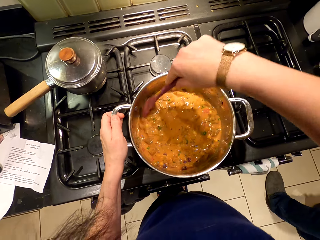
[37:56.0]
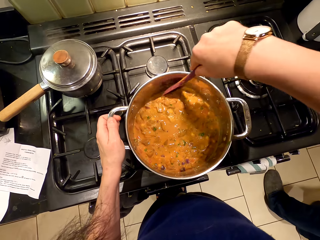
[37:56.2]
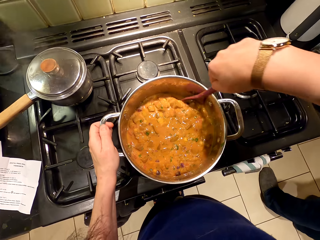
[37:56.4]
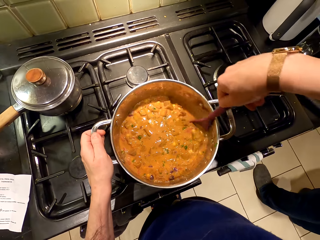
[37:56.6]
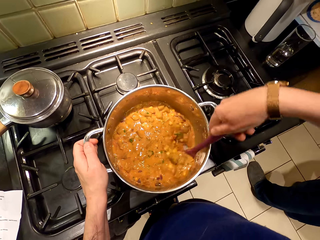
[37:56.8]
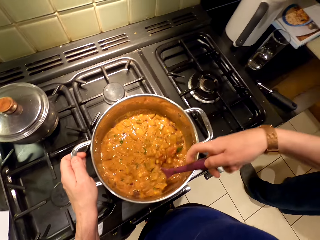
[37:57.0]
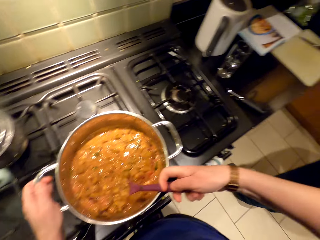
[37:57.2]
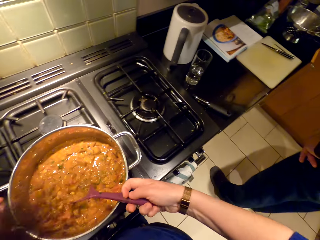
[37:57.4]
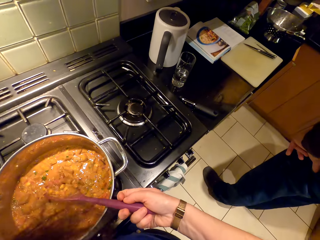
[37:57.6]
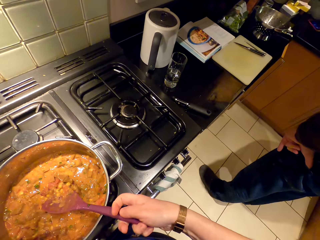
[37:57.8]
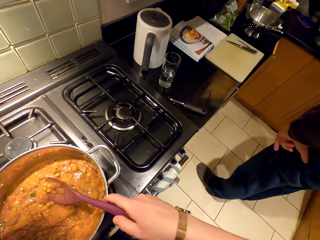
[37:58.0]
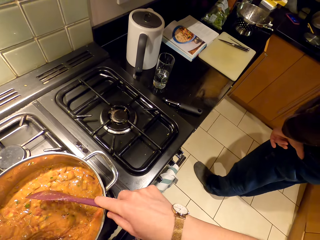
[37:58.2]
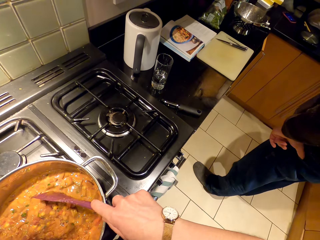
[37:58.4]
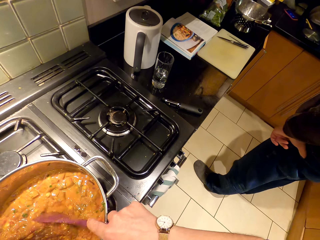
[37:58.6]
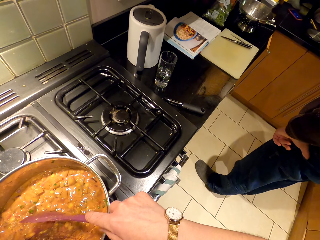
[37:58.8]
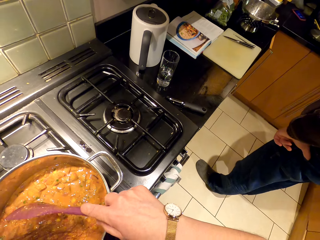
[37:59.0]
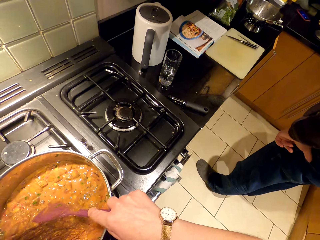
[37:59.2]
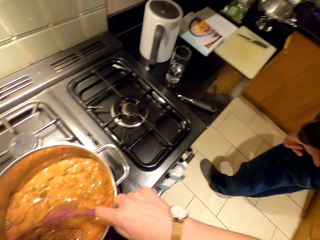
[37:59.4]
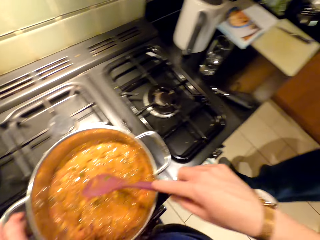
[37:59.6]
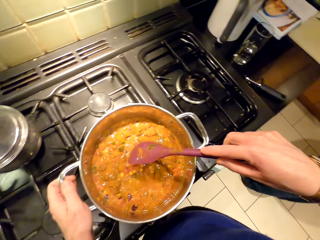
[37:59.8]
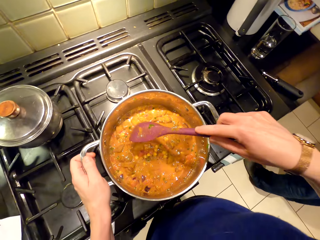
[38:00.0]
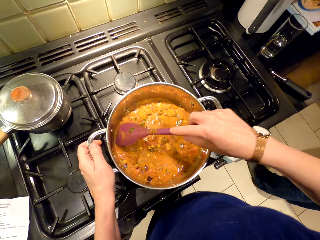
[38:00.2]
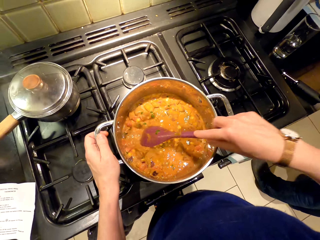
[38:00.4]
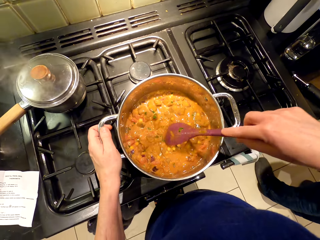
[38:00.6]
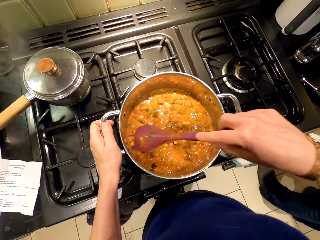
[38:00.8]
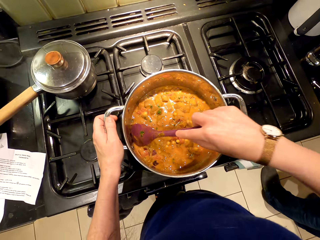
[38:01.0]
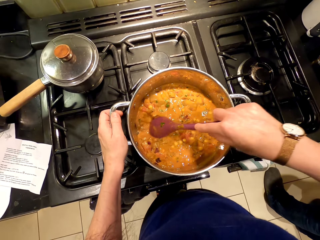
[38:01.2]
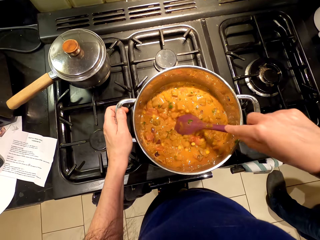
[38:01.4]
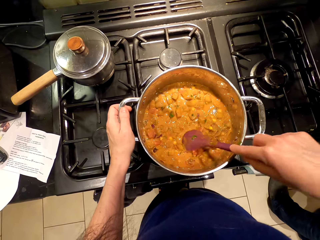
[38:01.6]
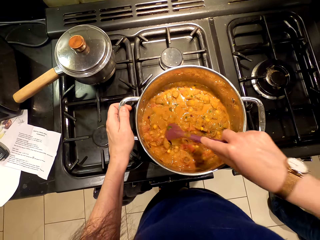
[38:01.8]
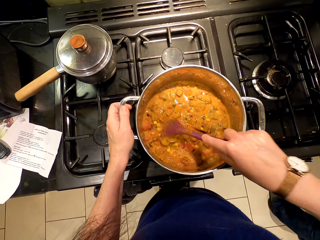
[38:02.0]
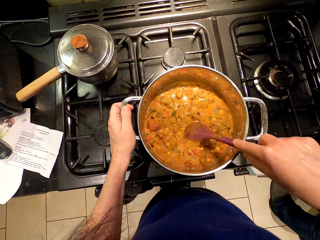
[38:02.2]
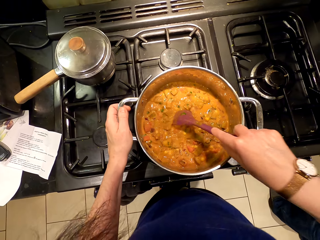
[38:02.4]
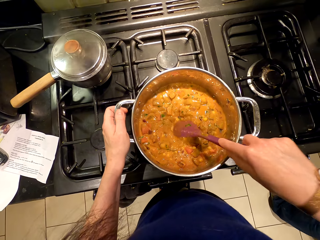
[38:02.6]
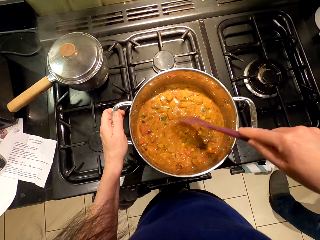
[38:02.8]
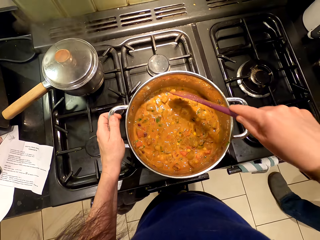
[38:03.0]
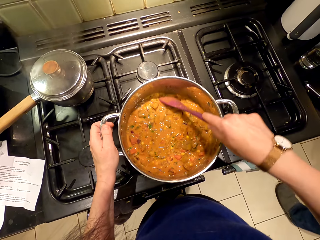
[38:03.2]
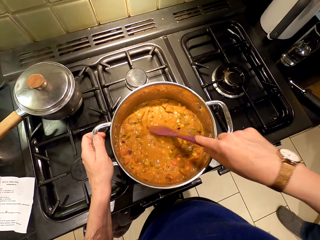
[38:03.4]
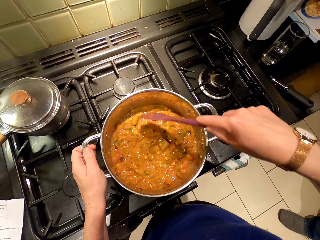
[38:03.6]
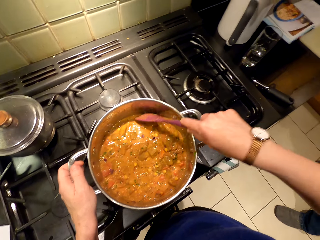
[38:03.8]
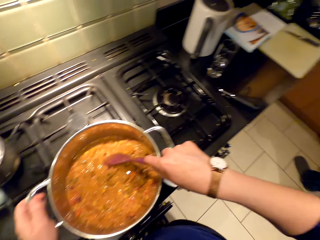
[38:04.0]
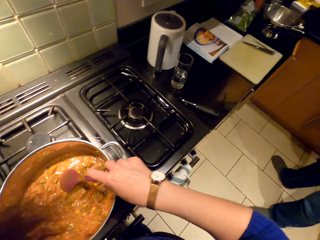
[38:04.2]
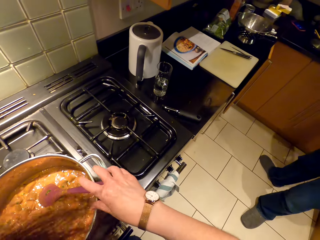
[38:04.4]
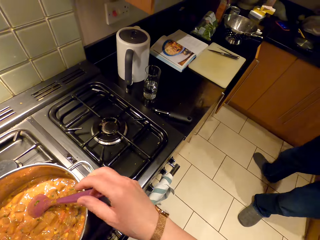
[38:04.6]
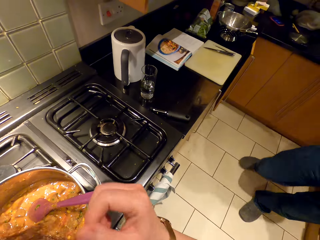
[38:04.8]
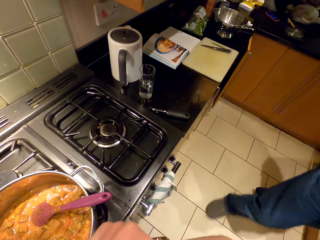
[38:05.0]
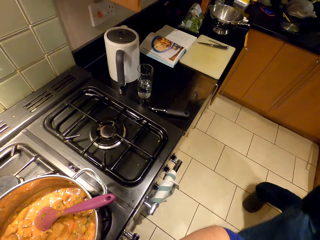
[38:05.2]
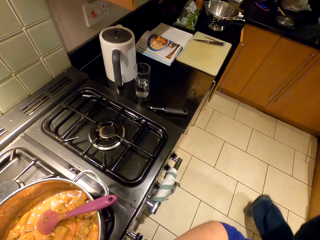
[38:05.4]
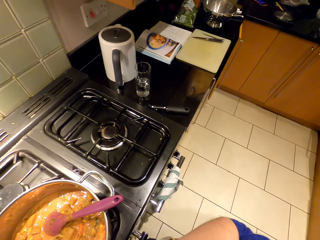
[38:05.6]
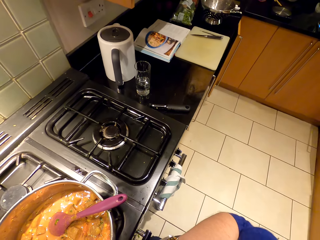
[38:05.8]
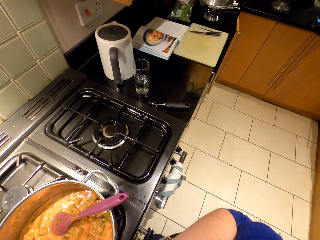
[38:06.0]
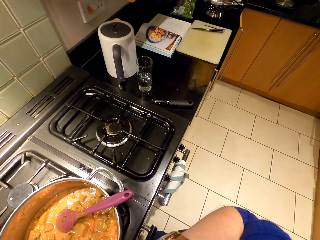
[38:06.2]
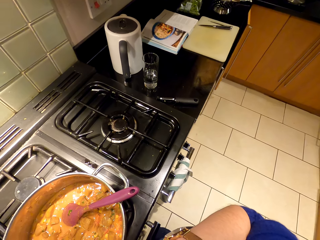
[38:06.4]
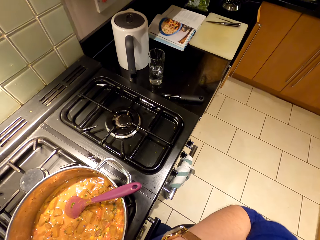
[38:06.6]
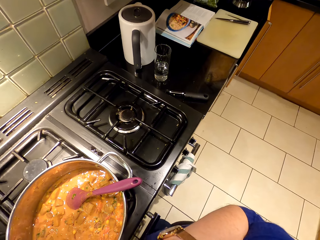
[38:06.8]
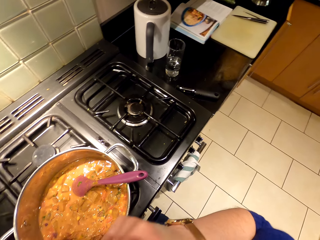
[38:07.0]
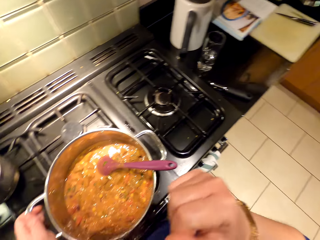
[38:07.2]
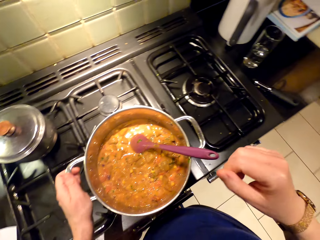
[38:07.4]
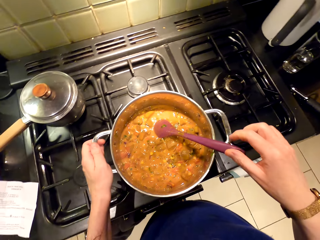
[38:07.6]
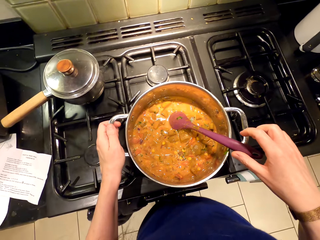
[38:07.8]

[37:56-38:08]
A person stands beside the countertop. The person looks around. The person walks around the room. The camera wearer places the cooking stick in the cooking pot. They look around. They scratch the face.

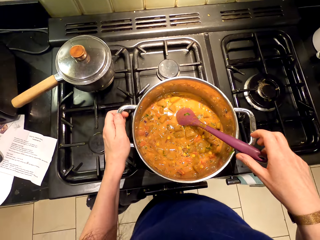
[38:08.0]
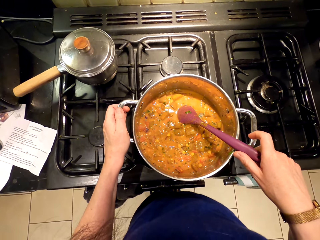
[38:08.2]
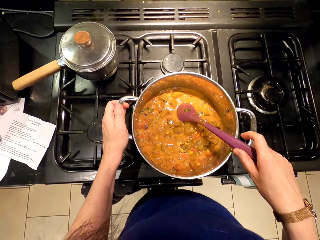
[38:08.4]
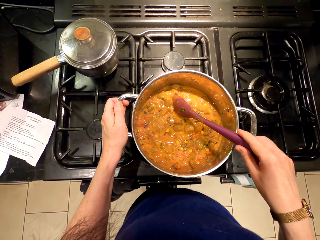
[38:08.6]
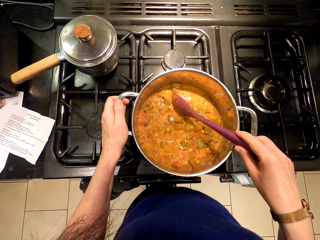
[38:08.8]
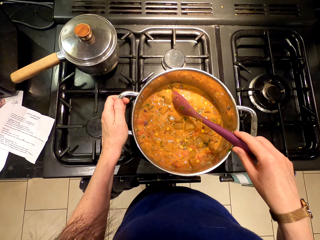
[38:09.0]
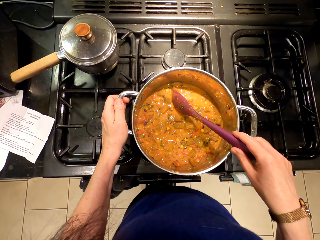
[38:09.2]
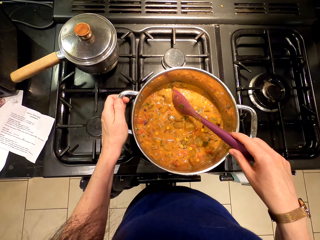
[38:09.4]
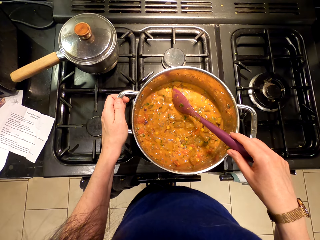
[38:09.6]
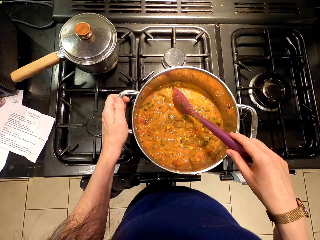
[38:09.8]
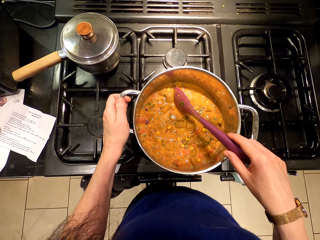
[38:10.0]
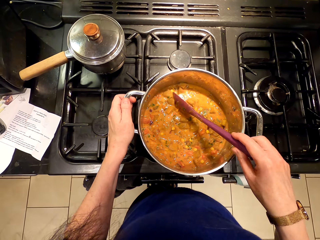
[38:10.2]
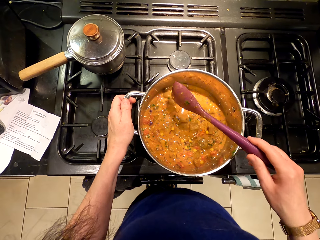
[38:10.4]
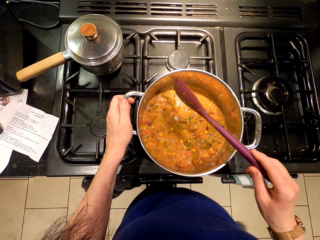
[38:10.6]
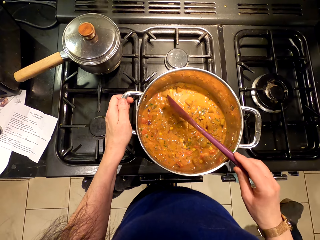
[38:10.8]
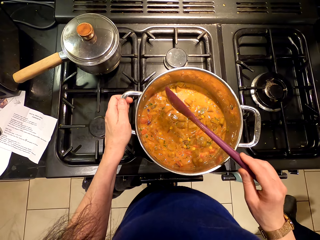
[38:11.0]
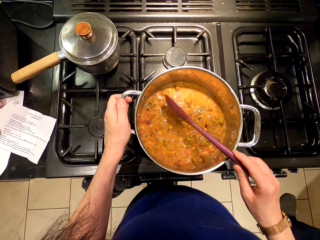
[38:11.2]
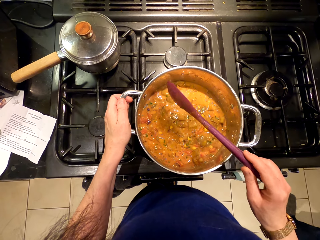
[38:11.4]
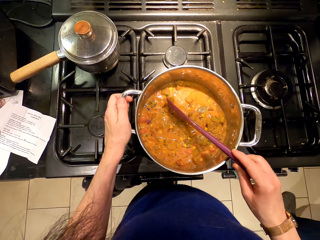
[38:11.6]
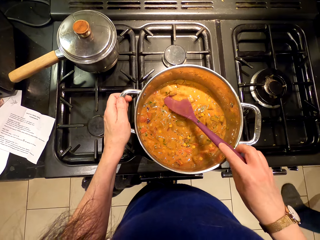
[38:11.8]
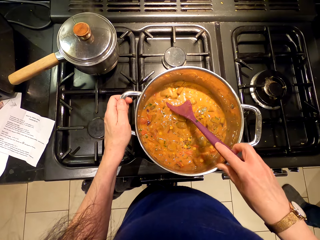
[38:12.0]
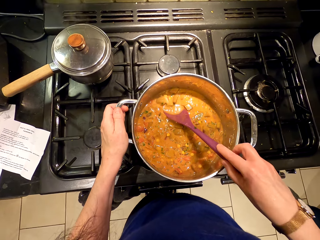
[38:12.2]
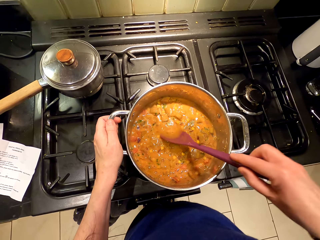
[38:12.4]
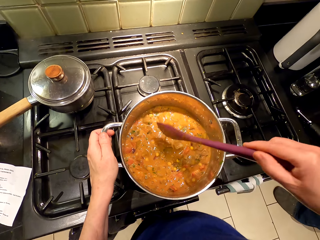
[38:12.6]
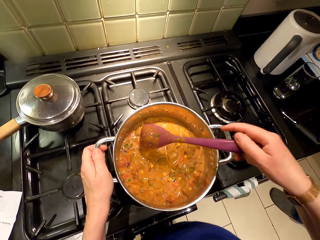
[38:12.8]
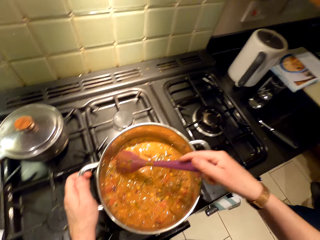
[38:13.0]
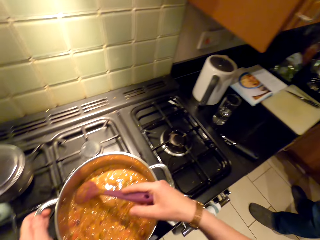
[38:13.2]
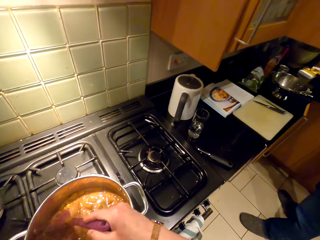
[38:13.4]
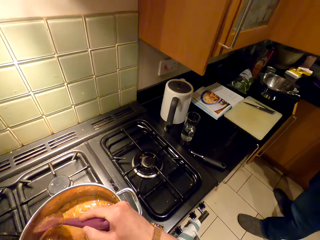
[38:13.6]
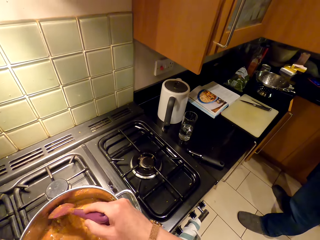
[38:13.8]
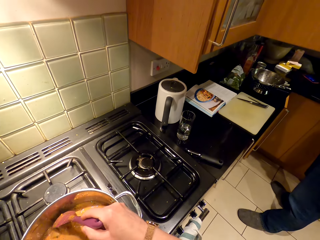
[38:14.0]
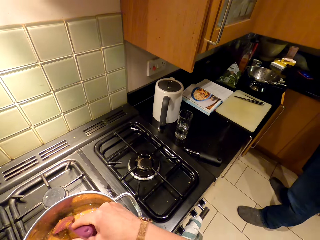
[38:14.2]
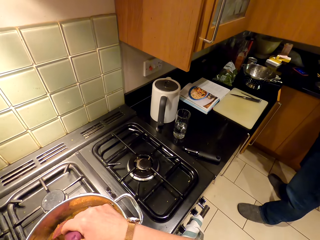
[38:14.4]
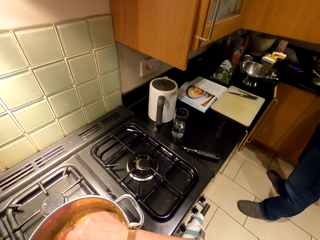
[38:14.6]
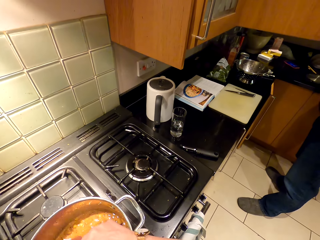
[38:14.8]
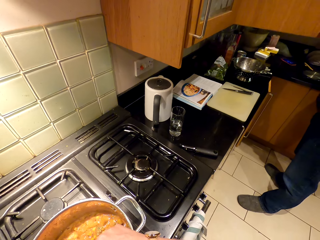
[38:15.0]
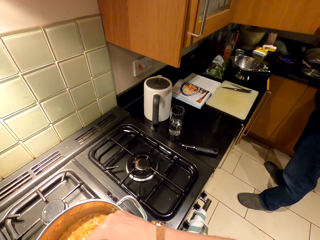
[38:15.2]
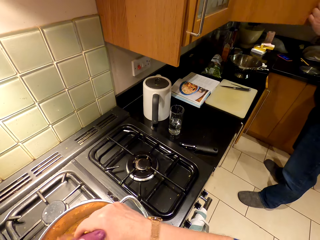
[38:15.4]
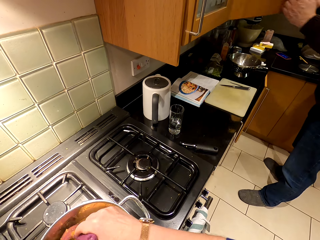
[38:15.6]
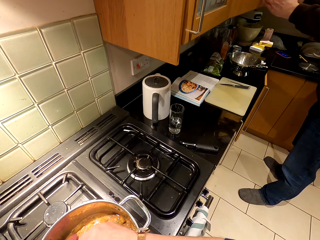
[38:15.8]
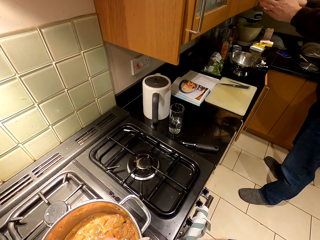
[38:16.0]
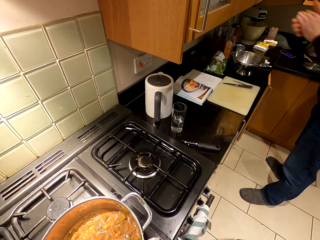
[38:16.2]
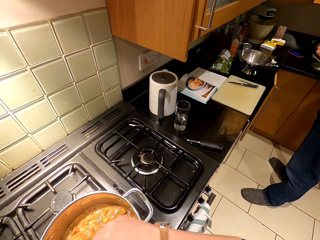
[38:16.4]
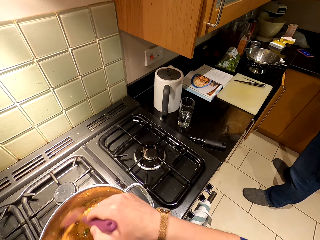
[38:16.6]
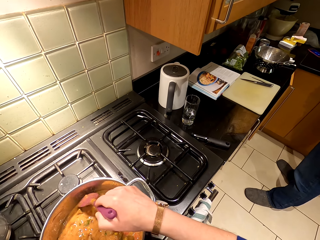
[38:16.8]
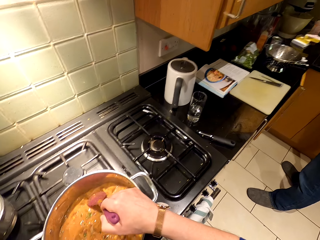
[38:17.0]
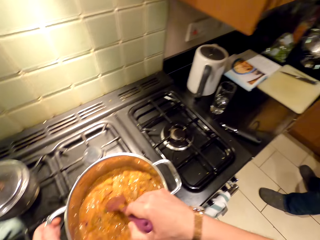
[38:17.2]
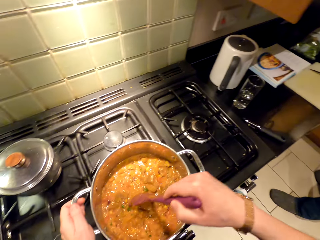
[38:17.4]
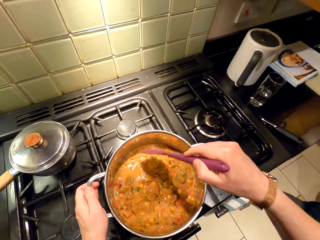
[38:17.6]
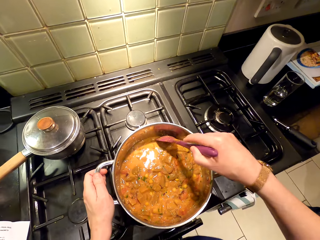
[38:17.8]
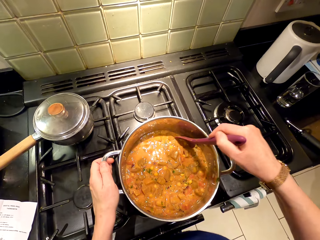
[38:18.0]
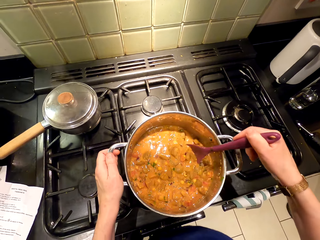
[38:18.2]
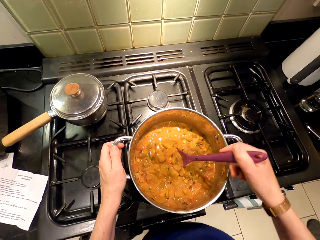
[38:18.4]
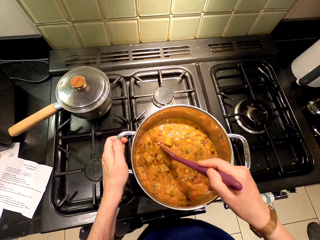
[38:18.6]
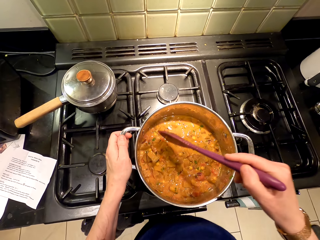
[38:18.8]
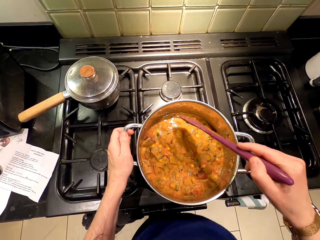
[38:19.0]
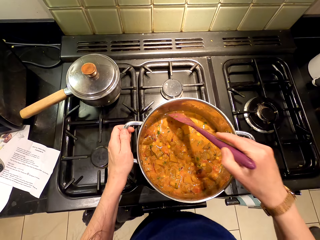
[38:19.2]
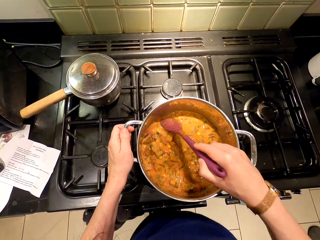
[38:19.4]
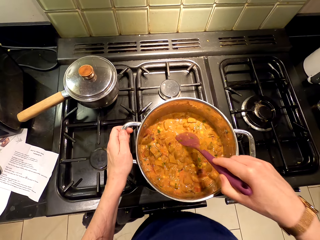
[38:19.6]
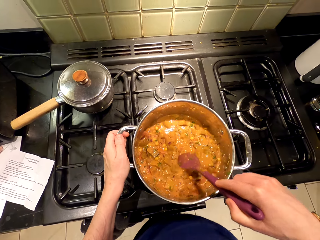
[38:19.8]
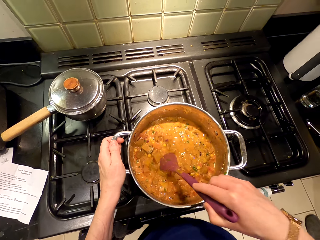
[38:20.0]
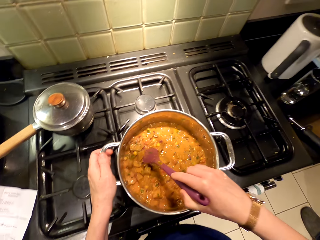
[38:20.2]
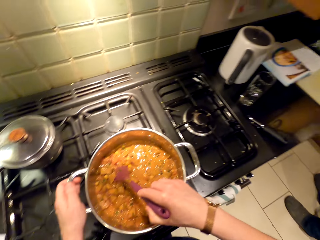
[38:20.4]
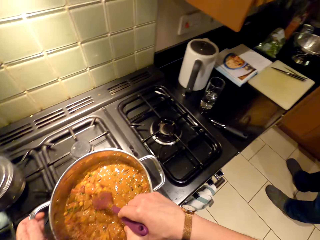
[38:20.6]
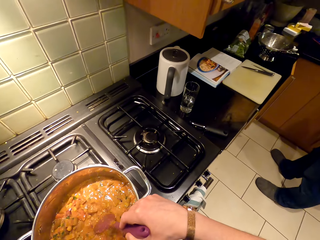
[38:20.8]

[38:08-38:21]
The camera wearer picks up the cooking stick and looks around. They hit the cooking stick on the cooking pot. A person stands beside the countertop. The camera wearer stirs the food. The person closes the kitchen cabinet.
